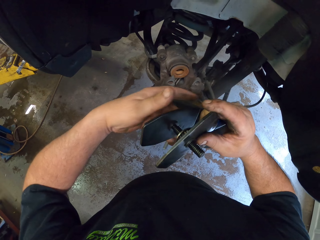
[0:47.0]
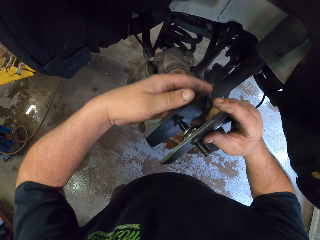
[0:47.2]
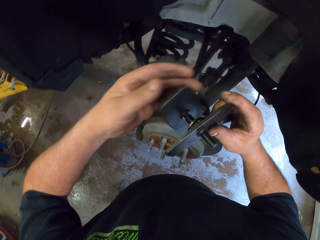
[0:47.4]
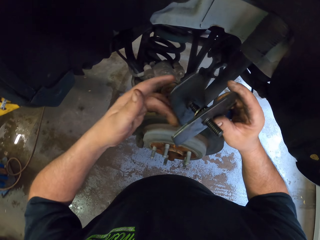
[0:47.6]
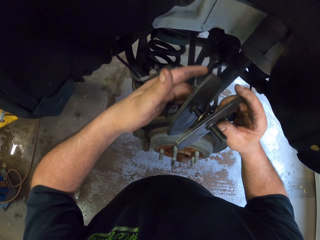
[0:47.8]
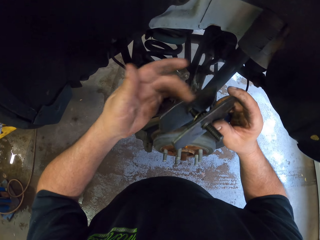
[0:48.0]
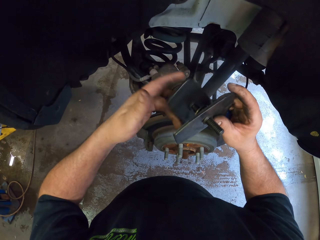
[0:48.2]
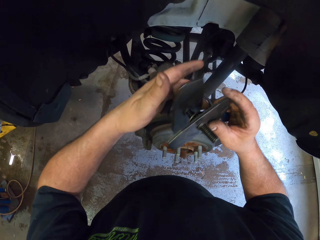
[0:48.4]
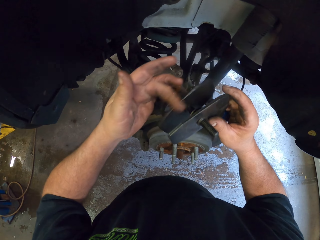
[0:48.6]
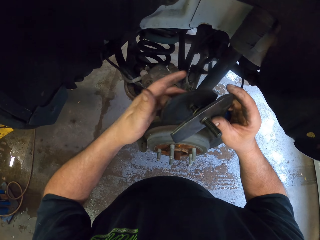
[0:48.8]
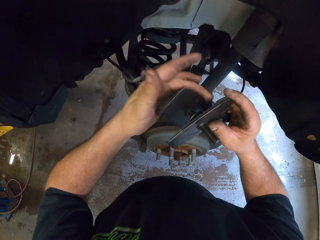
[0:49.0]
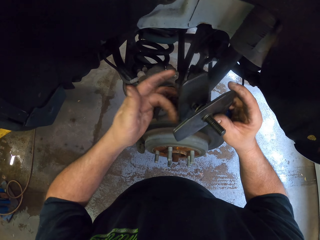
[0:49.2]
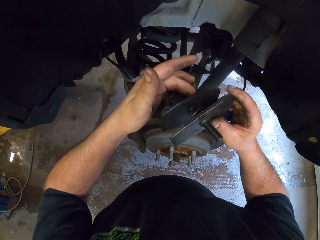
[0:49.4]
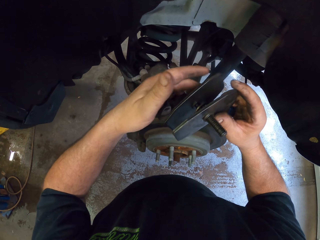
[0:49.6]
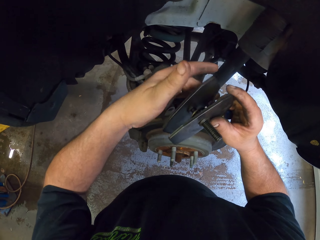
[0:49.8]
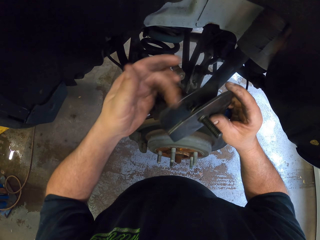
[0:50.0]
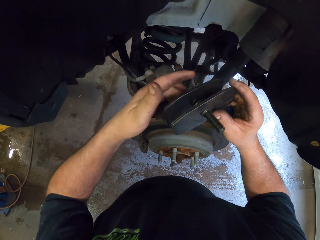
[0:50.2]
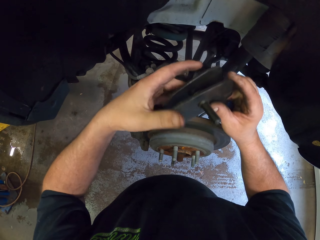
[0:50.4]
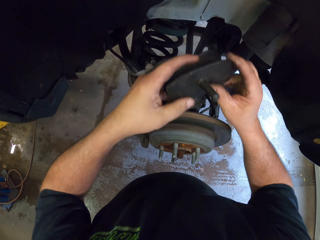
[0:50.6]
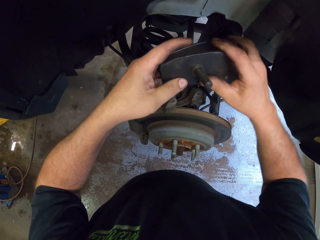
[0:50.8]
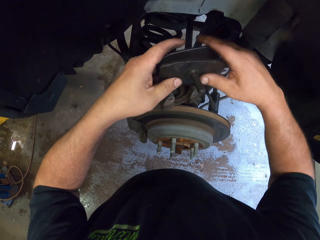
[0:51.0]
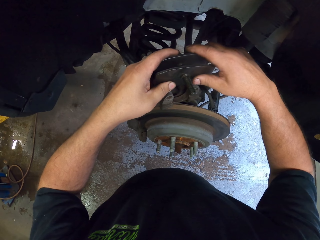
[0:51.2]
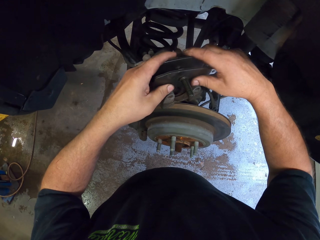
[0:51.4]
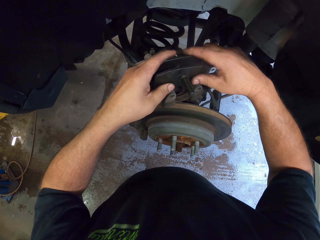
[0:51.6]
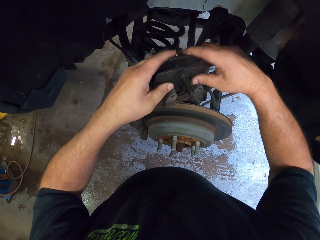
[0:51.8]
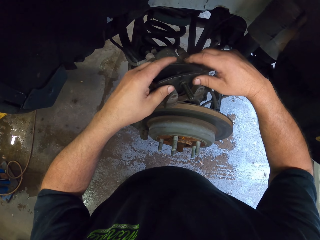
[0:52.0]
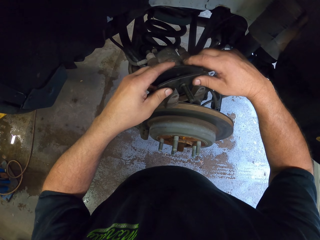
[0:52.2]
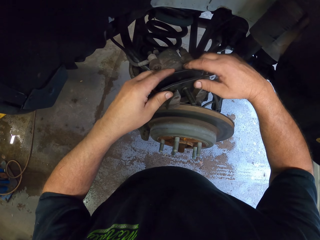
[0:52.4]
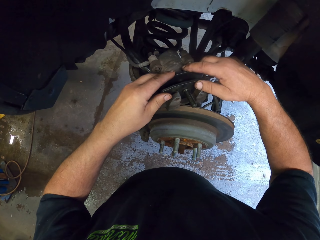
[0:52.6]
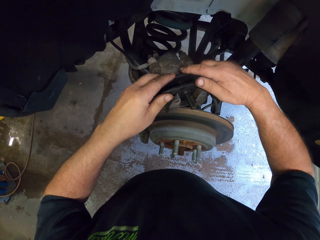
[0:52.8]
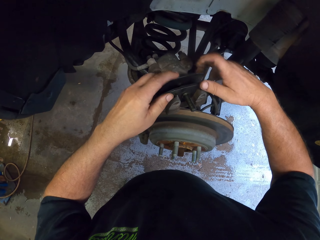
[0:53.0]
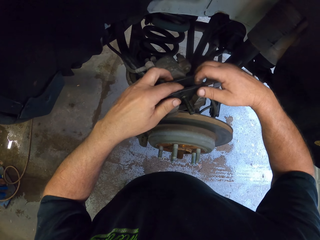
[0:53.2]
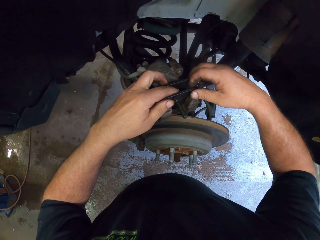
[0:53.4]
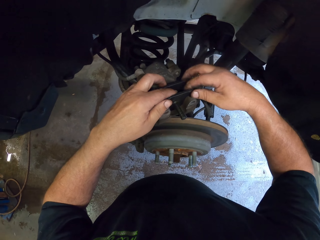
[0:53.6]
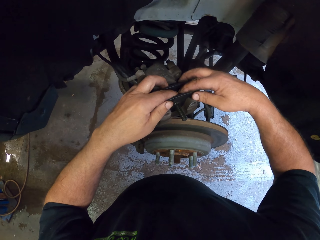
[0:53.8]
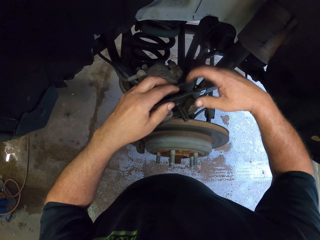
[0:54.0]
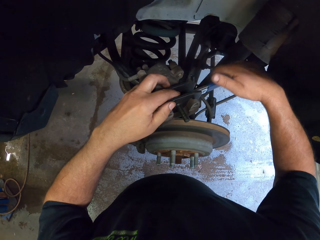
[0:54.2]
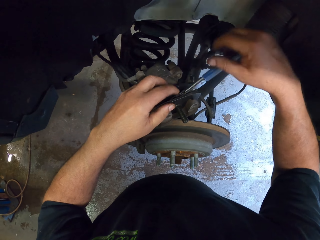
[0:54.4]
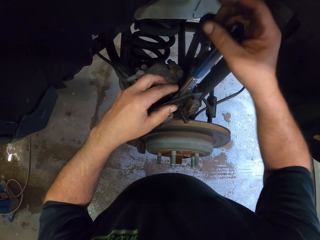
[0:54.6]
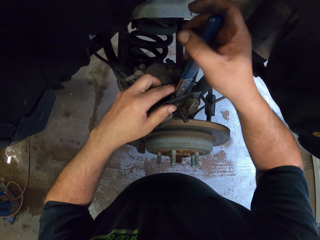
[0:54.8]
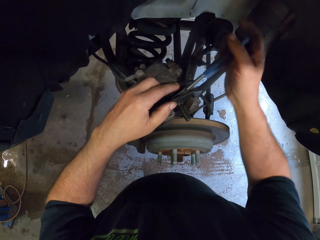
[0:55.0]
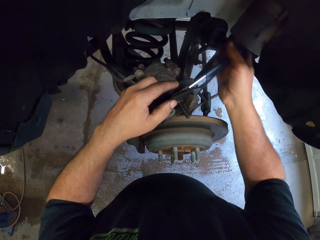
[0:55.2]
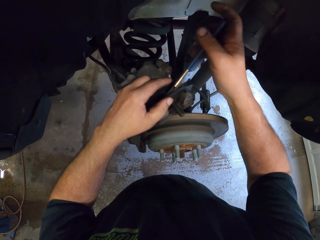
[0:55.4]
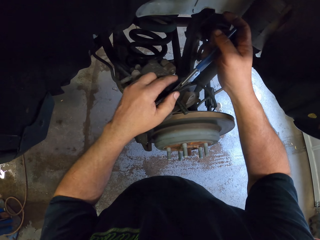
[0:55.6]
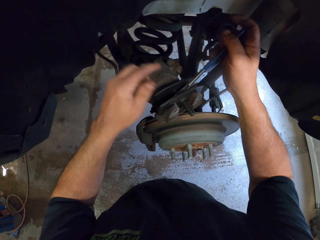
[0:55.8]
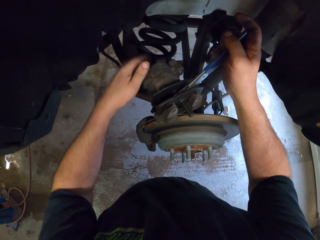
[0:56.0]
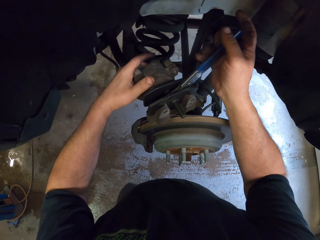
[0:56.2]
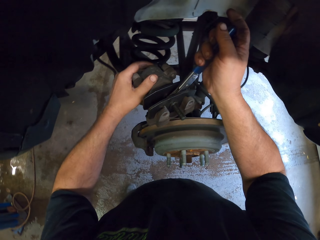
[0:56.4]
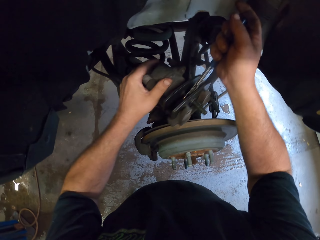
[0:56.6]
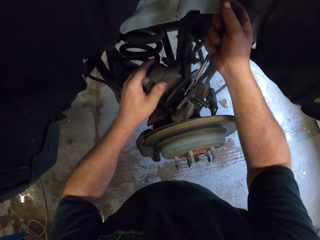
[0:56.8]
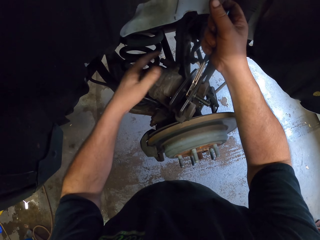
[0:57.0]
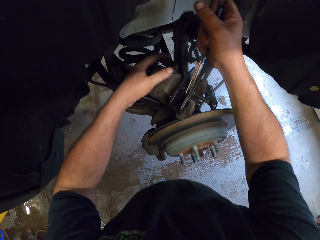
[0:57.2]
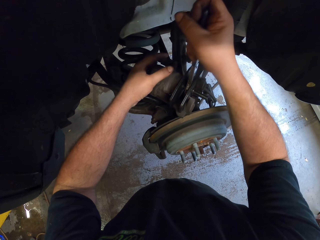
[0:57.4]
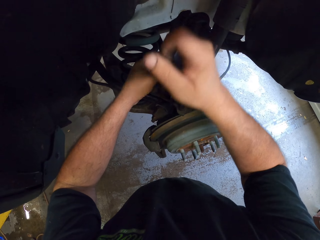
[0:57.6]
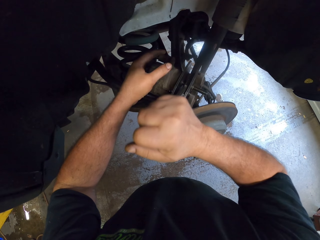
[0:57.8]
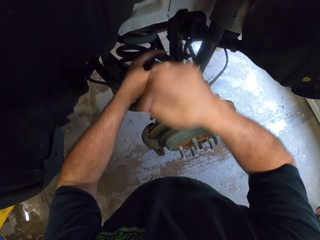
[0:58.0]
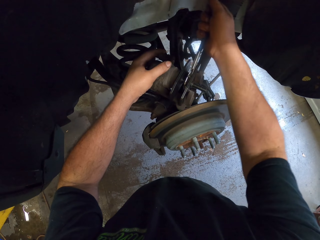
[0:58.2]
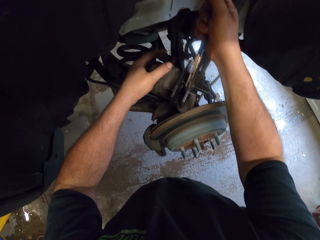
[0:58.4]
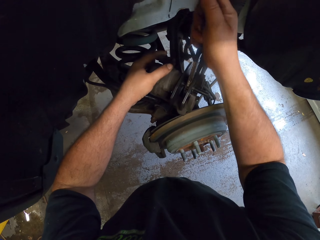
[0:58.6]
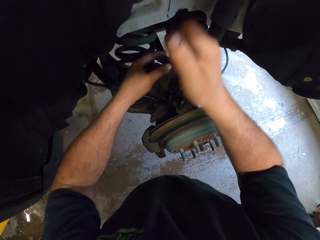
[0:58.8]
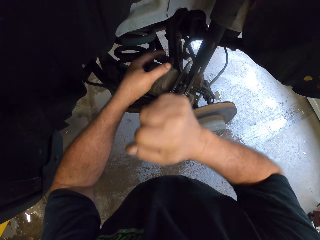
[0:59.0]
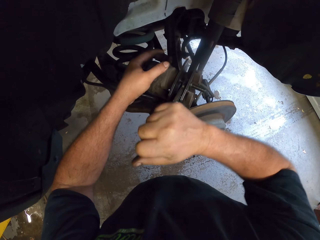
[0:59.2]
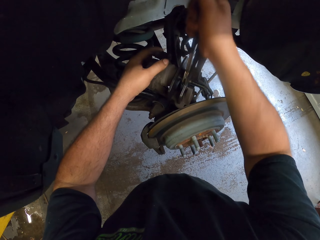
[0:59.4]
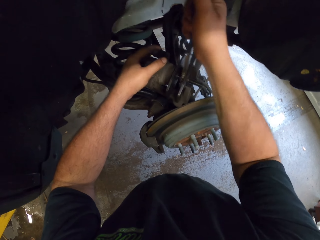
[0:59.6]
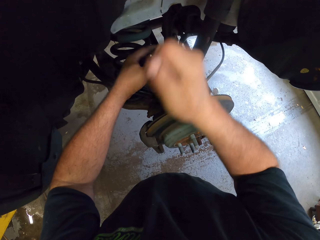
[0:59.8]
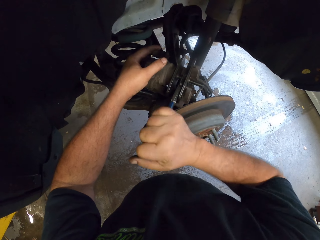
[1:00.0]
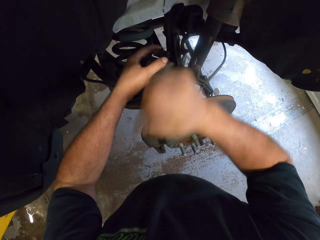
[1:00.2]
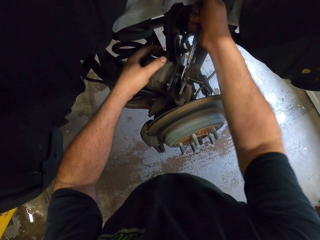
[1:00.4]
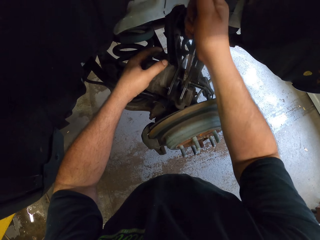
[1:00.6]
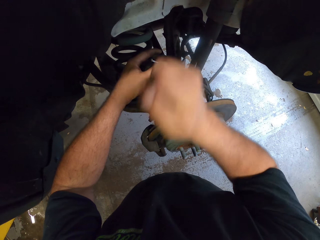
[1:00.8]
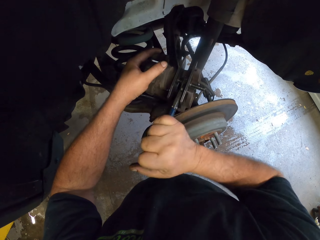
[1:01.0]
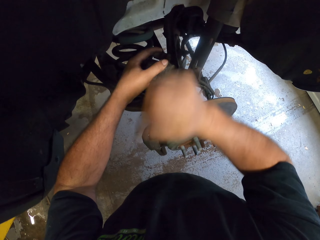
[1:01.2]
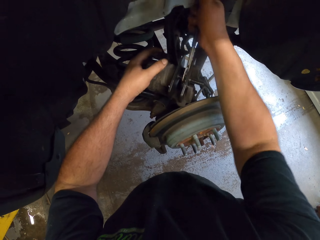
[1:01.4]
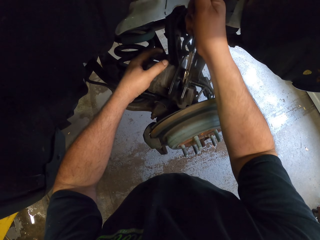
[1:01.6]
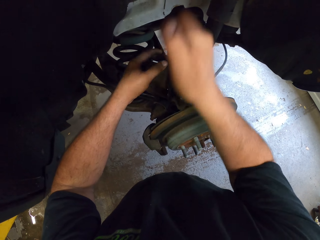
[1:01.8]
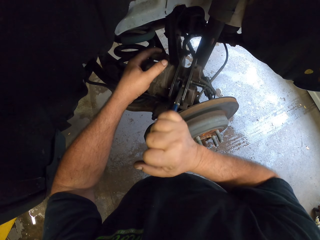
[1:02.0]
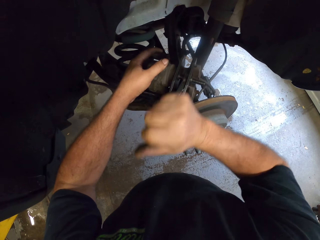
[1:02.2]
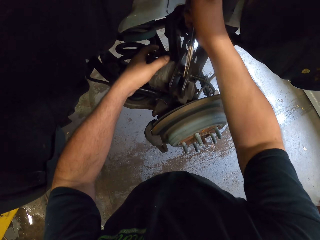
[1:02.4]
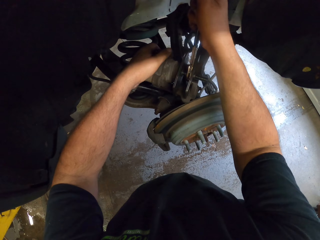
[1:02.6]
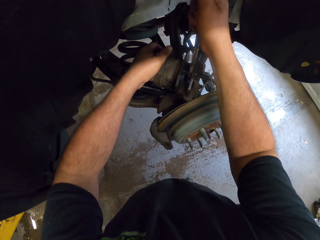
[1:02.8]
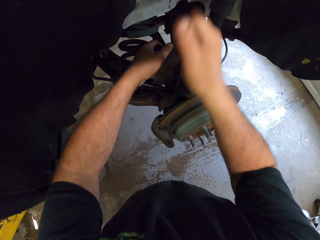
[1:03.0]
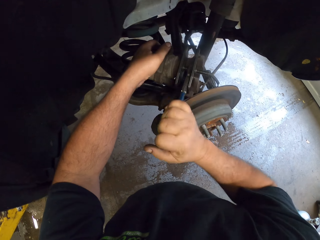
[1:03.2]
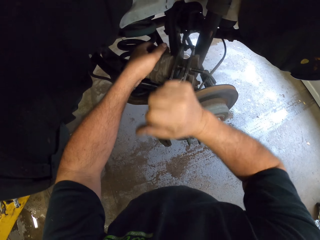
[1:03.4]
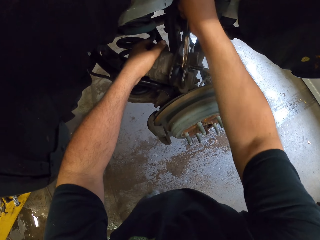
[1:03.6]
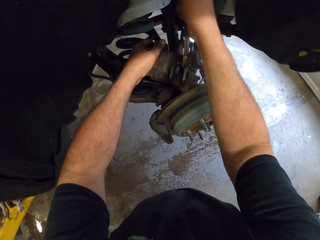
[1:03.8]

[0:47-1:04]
The camera wearer loosens something. They fix something in the wheel holder. They open the sidewall parts with the nut spanner. They tighten something.

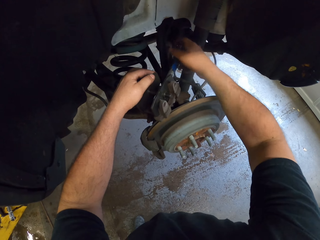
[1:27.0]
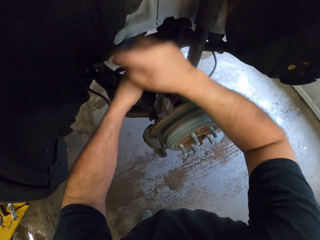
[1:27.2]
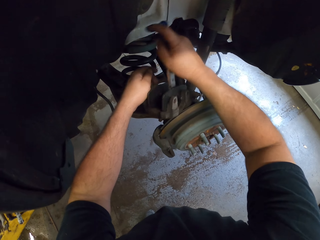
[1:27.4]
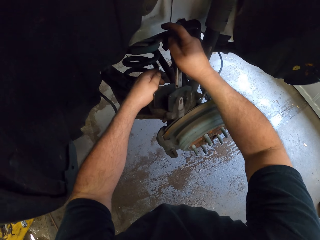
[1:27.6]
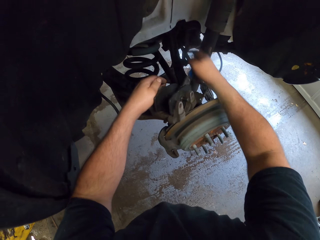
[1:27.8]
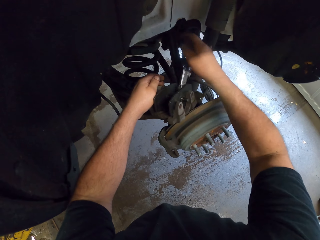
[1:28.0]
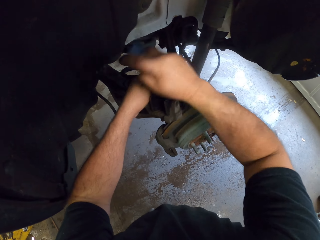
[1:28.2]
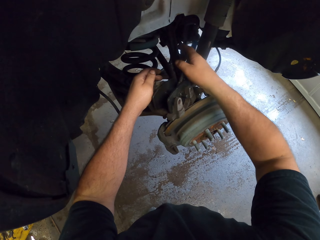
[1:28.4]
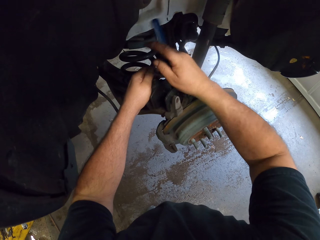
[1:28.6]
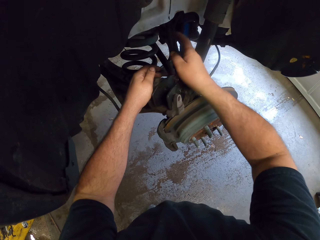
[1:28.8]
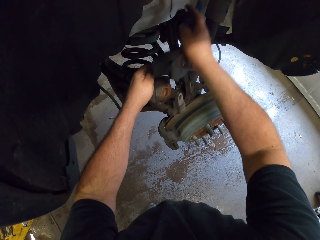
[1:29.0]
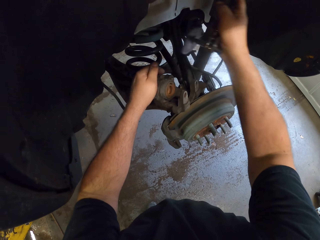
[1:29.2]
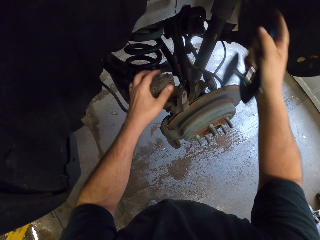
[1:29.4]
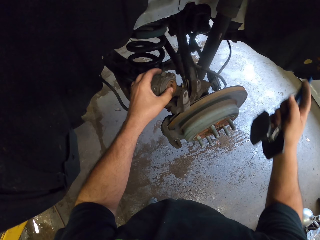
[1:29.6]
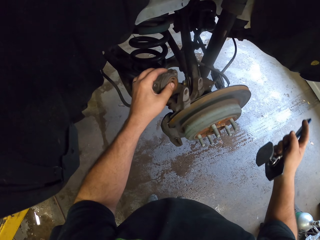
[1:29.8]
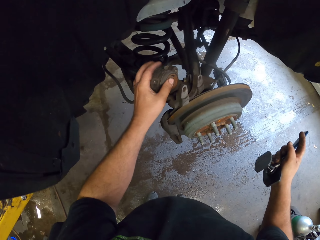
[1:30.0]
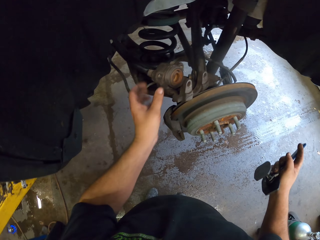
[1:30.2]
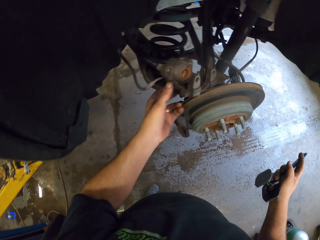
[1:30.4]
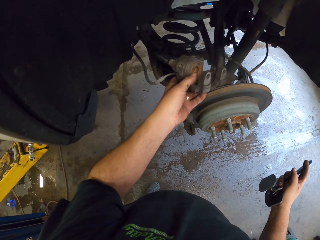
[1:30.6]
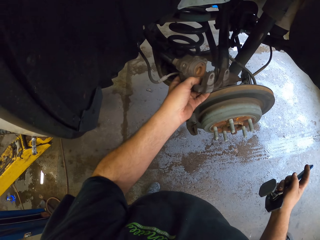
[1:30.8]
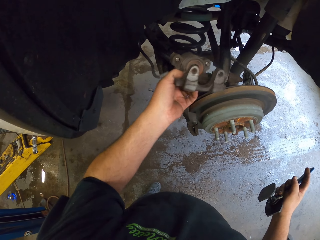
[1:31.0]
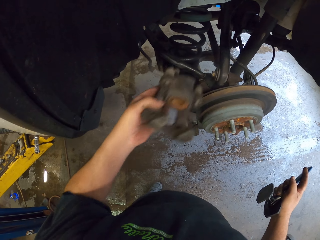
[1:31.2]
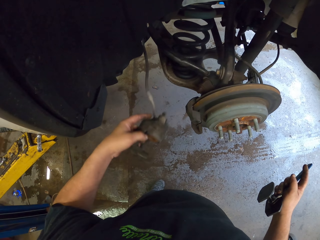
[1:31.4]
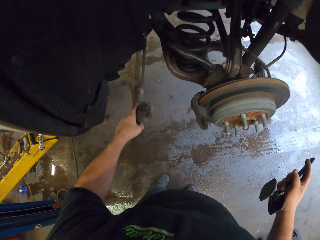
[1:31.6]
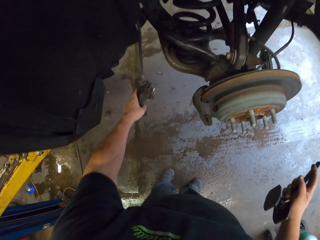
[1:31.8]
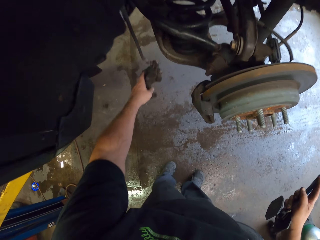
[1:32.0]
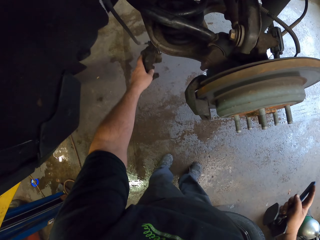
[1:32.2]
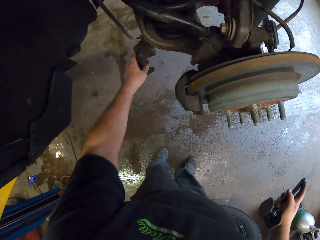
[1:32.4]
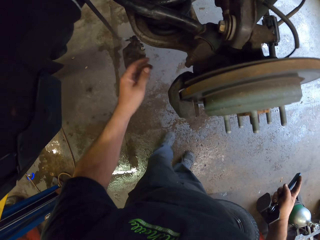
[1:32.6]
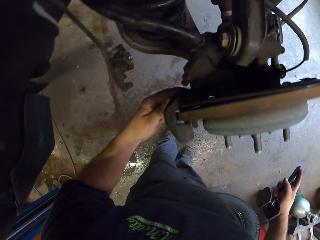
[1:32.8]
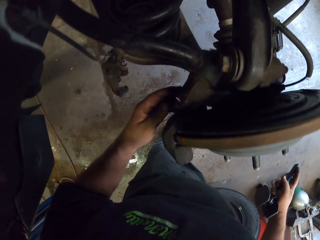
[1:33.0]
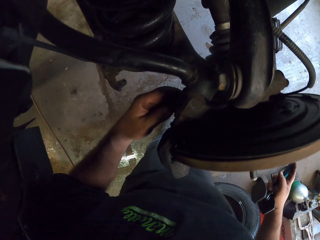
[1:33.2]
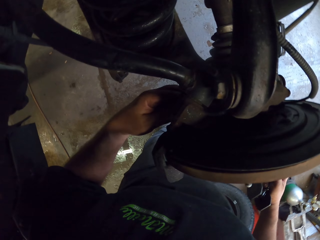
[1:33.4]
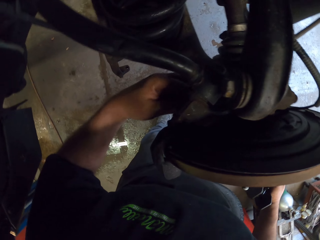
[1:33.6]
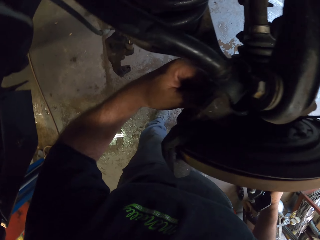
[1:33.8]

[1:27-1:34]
The camera wearer lifts the nut spanner. They remove something from the wheel holder. They hang the sidewall parts. They put the brake metal aside. They touch the wheel sidewall.
